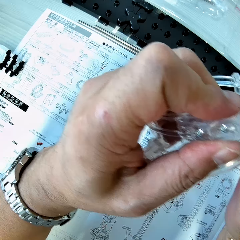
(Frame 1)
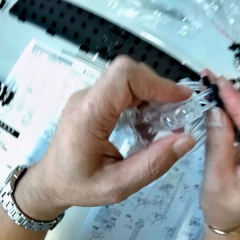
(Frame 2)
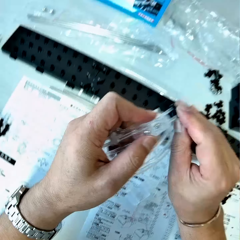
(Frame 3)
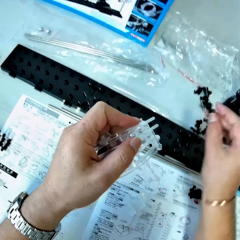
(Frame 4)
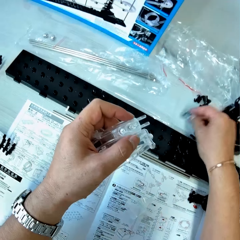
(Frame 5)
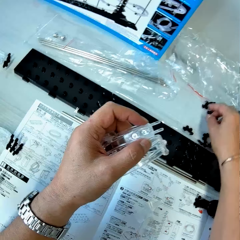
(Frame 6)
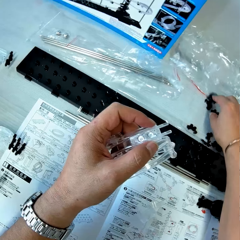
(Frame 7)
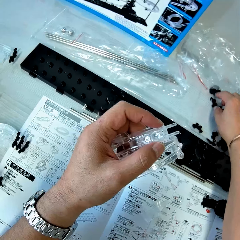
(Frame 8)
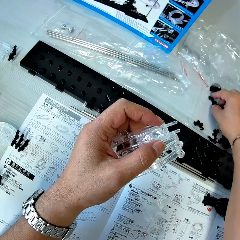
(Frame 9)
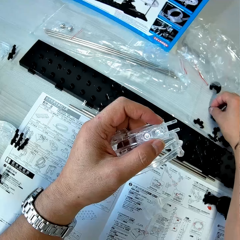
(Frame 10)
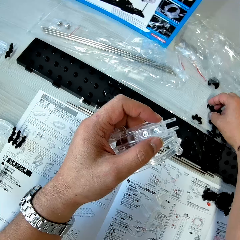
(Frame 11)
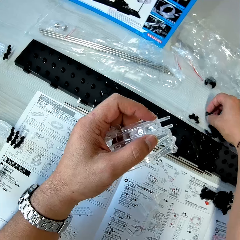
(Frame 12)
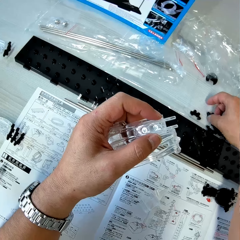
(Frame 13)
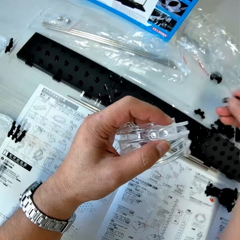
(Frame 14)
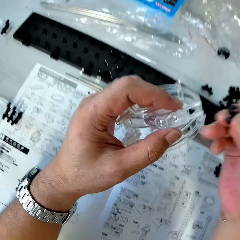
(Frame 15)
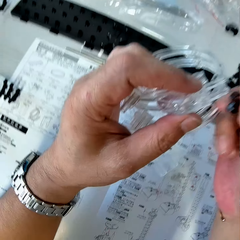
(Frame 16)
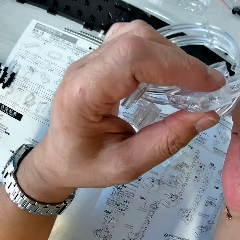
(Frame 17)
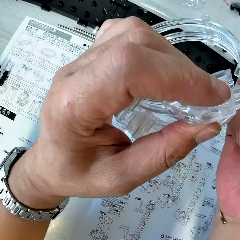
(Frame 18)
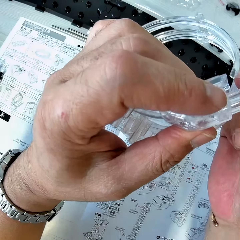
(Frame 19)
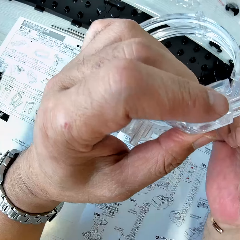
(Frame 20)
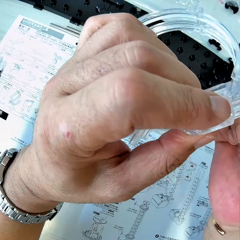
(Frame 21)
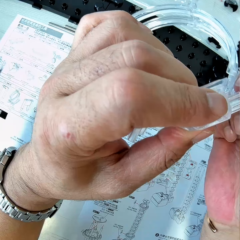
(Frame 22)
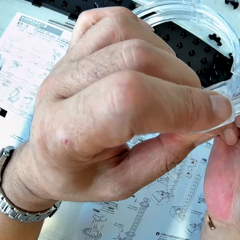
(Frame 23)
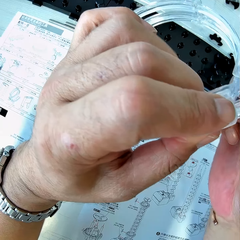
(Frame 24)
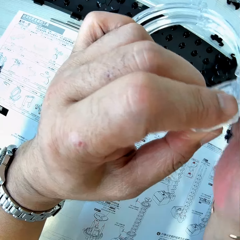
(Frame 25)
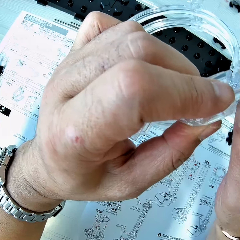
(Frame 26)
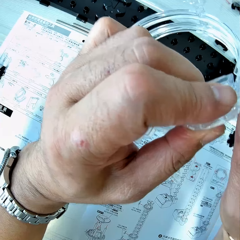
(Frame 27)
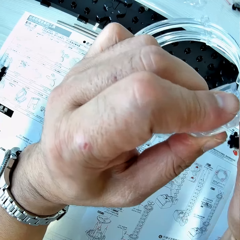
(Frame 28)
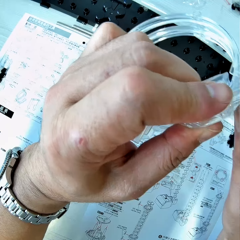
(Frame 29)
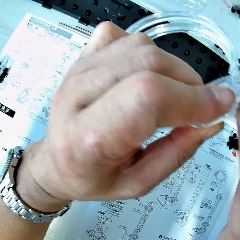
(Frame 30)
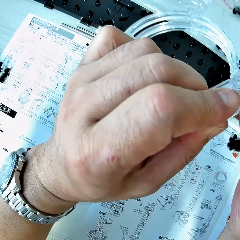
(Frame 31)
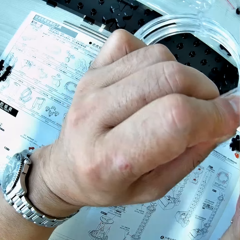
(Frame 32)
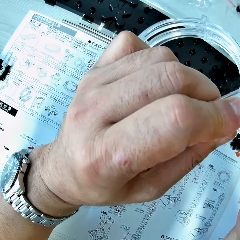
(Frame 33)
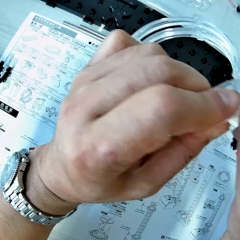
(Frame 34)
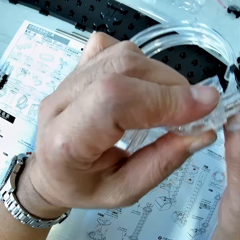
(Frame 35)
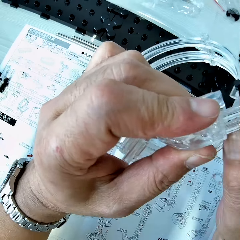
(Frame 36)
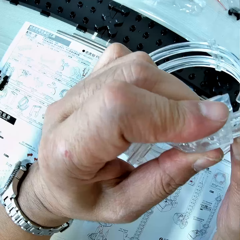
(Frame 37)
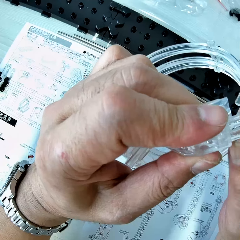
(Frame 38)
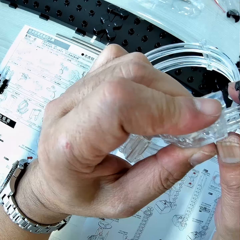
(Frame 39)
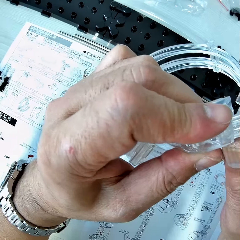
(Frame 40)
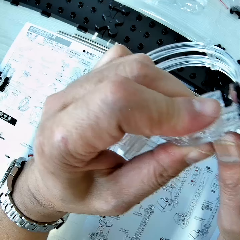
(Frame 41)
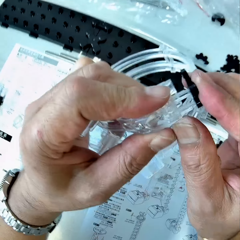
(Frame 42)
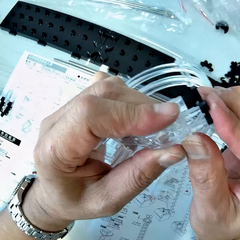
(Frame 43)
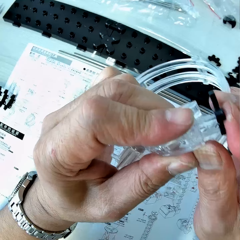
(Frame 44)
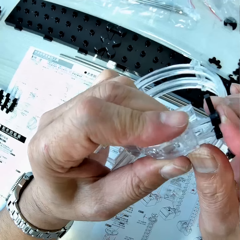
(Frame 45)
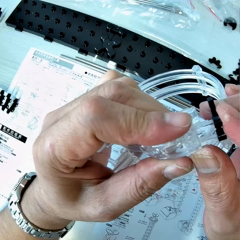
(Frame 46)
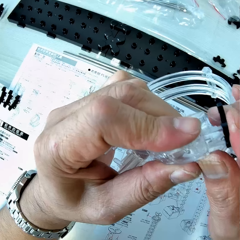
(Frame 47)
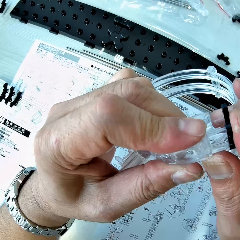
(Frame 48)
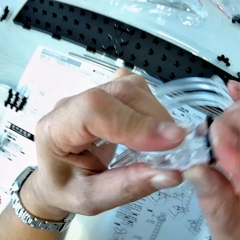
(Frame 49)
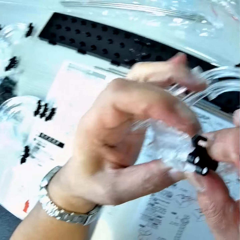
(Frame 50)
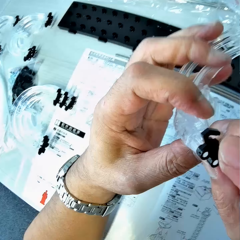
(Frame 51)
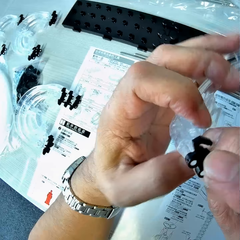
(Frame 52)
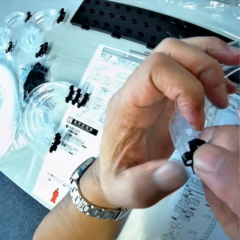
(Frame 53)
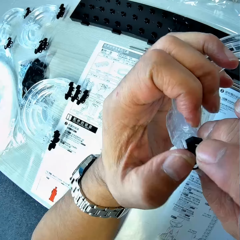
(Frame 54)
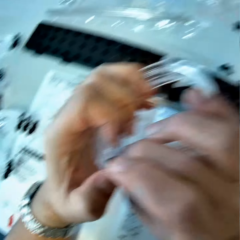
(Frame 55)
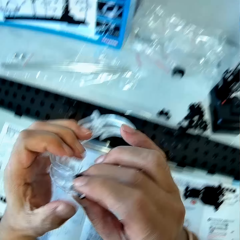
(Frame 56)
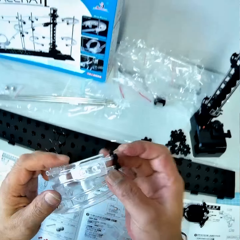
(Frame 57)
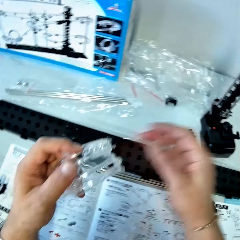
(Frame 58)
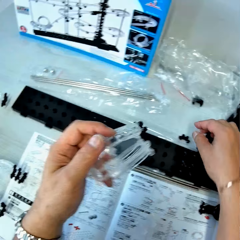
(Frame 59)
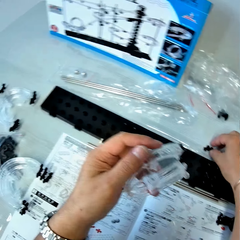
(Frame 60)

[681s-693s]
The camera wearer removes the rail stand from the loop part. He drops the rail stand on the table. He picks up a rail stand from the table with his right hand. He fixes the rail stand on the loop part.

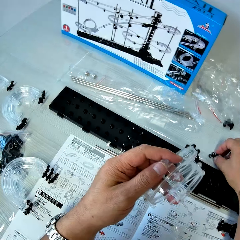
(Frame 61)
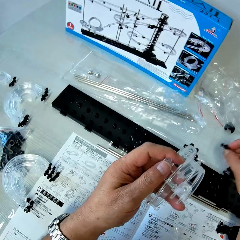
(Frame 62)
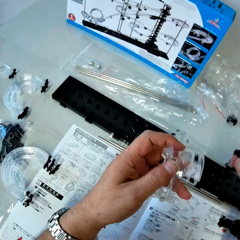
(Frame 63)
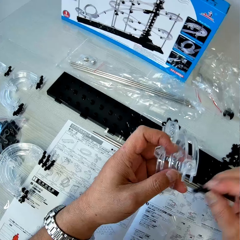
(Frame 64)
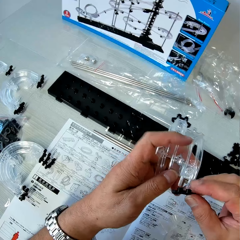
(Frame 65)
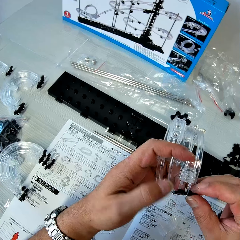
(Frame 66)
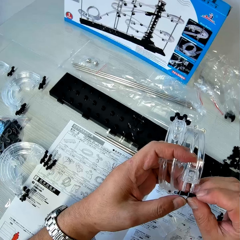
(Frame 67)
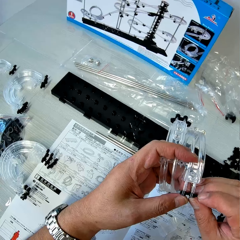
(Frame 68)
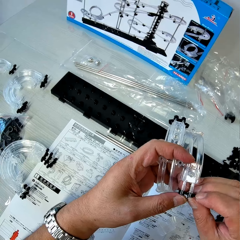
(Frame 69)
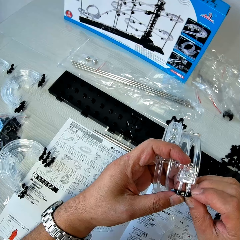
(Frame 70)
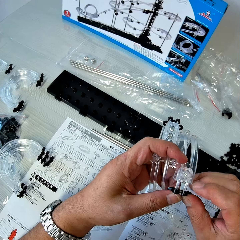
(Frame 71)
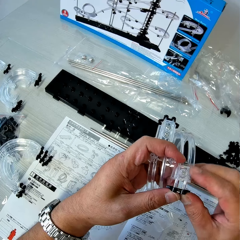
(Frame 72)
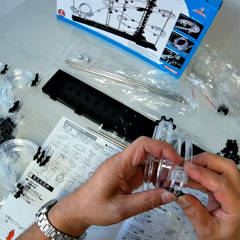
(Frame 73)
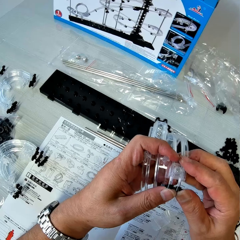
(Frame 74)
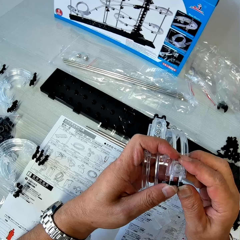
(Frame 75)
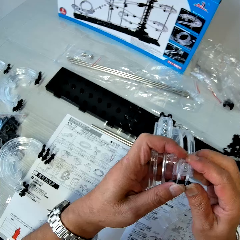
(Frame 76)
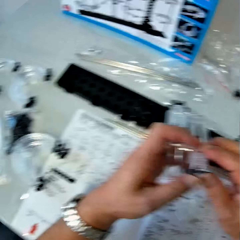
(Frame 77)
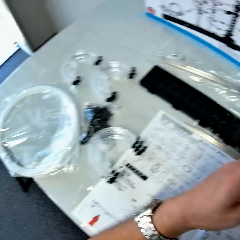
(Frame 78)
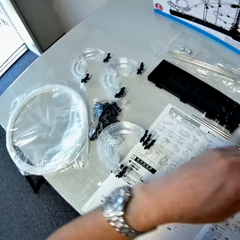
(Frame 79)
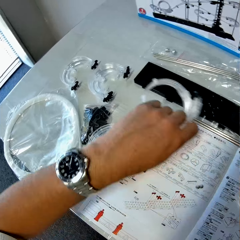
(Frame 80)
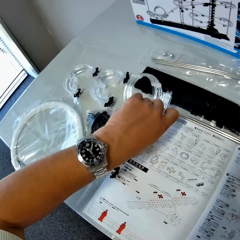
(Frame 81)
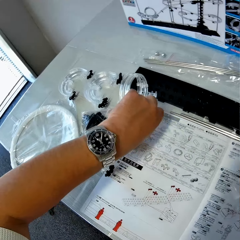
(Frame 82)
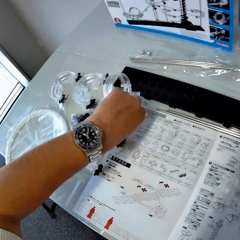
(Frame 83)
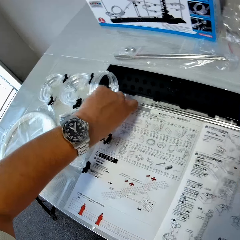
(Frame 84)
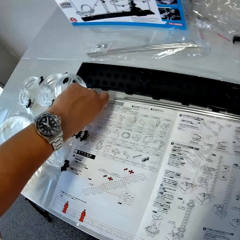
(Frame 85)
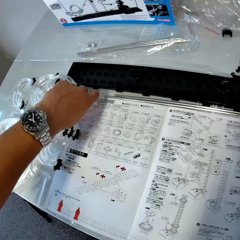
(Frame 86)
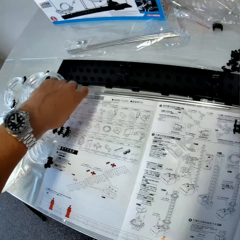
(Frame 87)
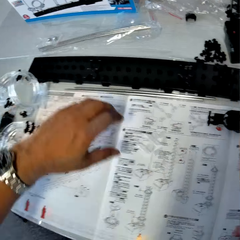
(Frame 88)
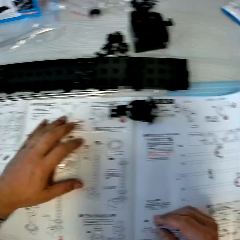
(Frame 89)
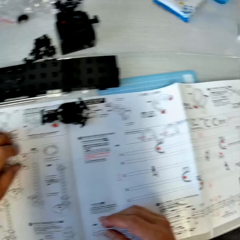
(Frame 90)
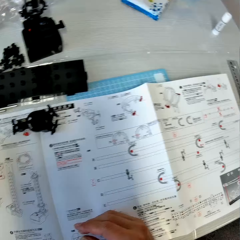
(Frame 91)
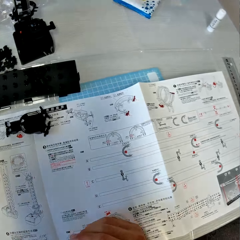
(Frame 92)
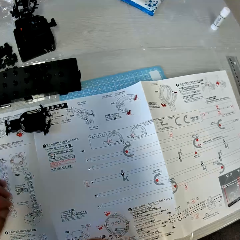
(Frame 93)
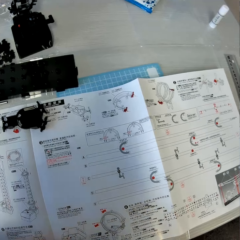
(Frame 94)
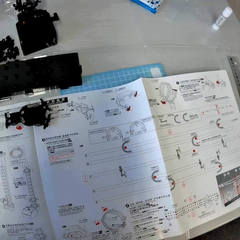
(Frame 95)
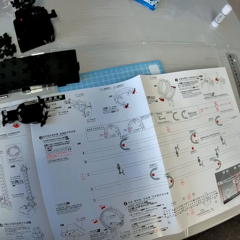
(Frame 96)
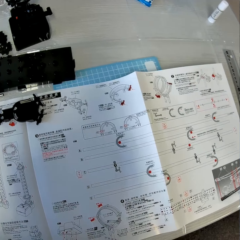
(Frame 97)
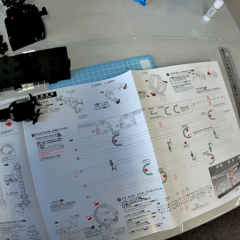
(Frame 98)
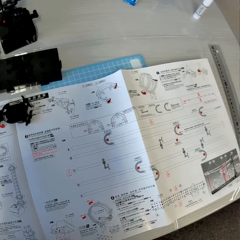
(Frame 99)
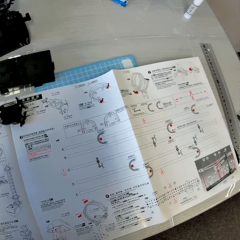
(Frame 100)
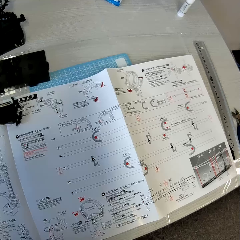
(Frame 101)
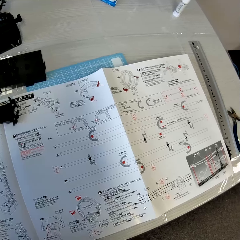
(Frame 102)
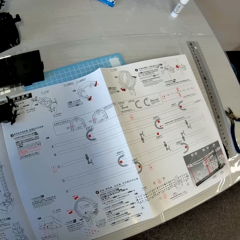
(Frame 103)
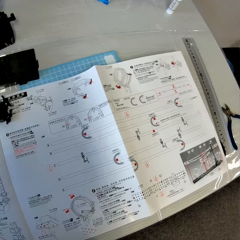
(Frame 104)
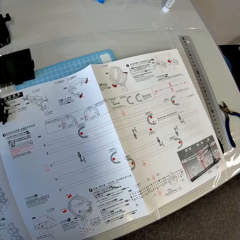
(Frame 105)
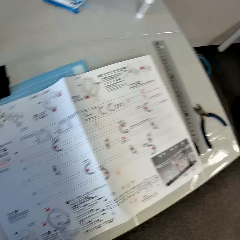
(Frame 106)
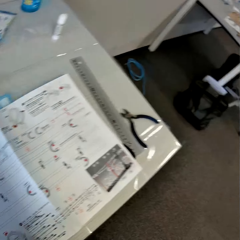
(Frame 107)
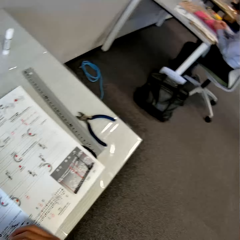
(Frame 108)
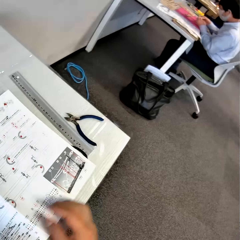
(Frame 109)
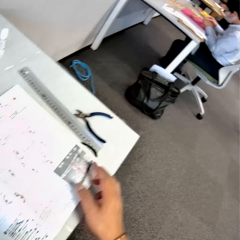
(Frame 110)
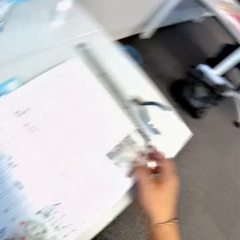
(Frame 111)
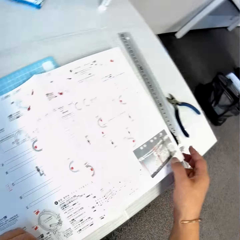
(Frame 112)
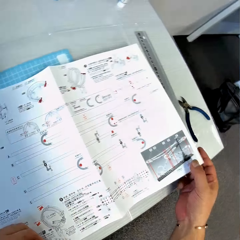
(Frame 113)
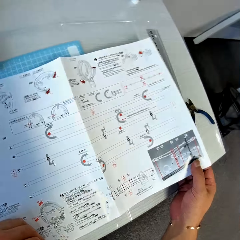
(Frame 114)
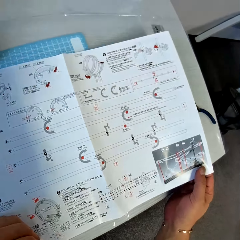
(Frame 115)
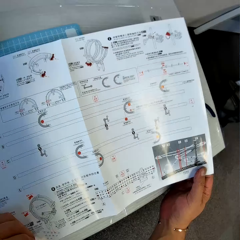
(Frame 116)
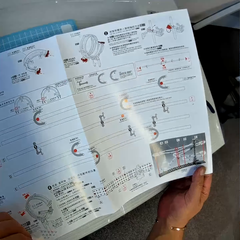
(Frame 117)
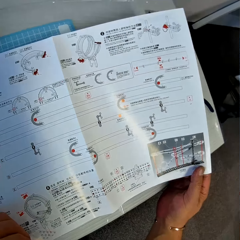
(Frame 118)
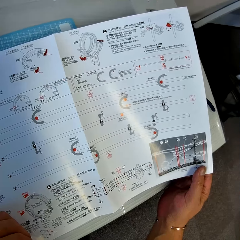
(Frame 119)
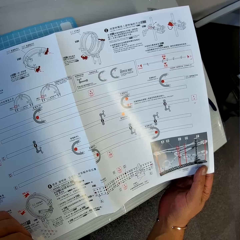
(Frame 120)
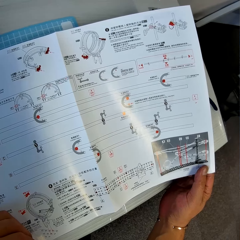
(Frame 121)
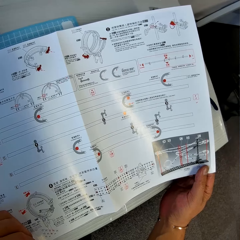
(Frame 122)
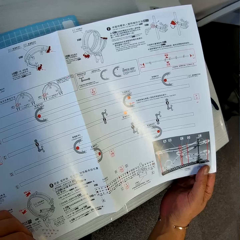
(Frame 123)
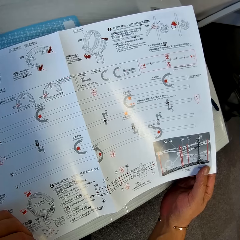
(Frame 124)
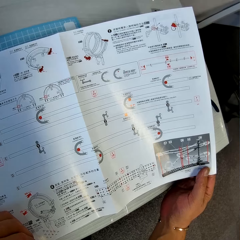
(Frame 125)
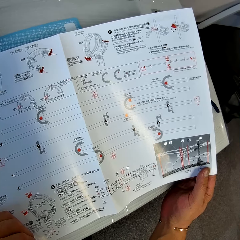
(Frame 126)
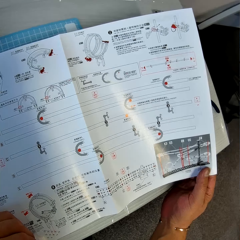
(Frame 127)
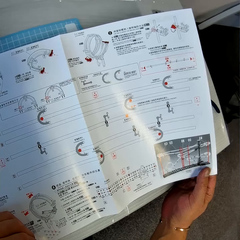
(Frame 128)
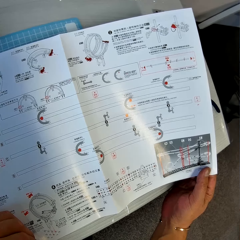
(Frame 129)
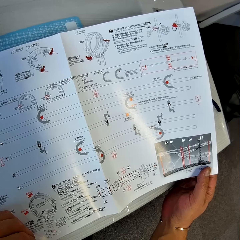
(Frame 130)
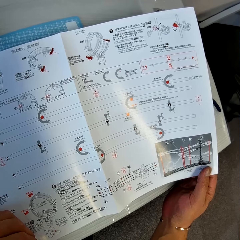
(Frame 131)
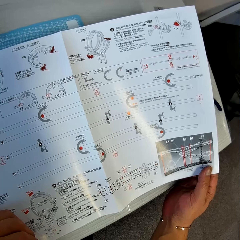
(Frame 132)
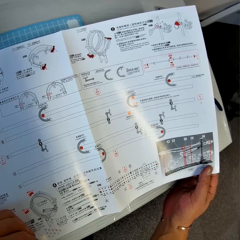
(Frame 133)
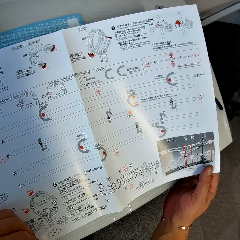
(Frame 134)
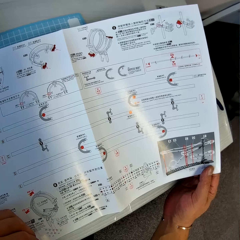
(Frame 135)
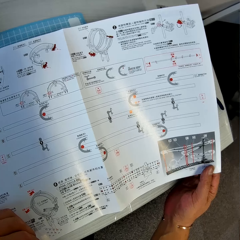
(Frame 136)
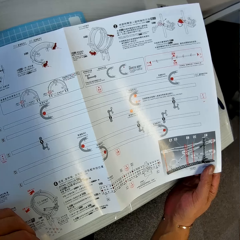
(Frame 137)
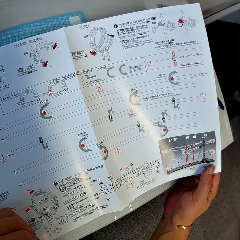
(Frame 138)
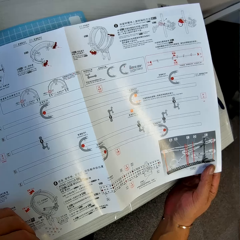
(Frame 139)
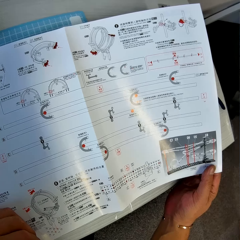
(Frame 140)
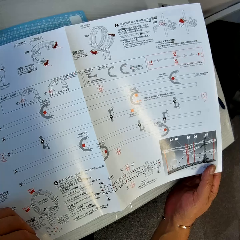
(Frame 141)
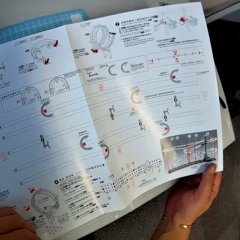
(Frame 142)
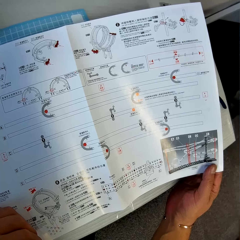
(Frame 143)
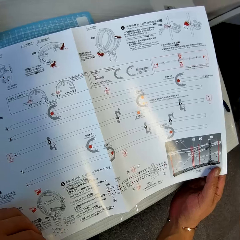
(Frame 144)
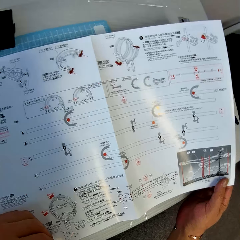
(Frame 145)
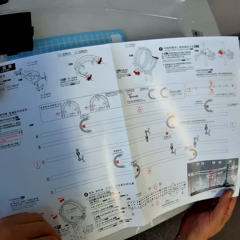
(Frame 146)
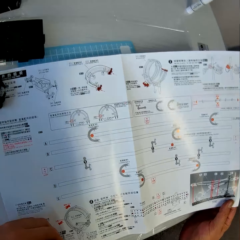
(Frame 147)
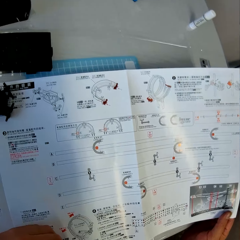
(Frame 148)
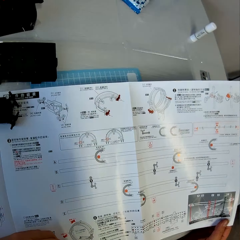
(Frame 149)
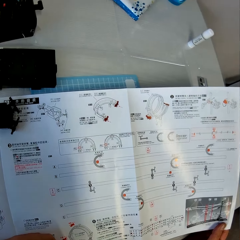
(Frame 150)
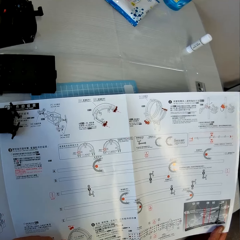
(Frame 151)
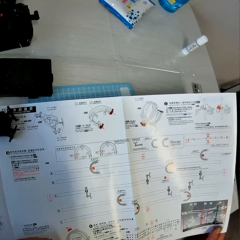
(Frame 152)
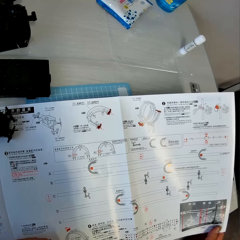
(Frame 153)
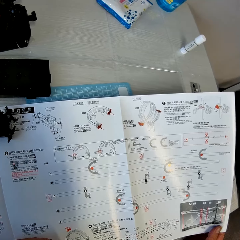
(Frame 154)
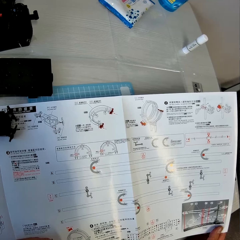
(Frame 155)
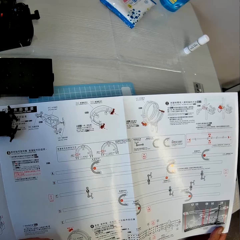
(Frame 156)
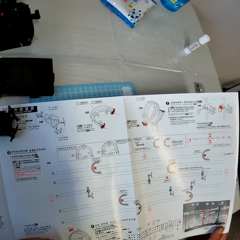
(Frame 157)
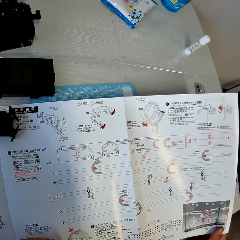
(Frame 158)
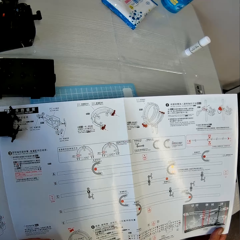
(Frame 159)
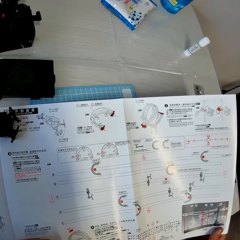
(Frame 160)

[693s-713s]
The camera wearer picks up a rail stand from the table with his right hand. He fixes the rail stand on the loop part. He drops the loop part with the rail stands on the table. He places his left hand on some pieces of space rail on the table. He looks at the drawings on the paper. He lifts up an instruction manual from the table. He holds the paper. He studies the instruction manual.
